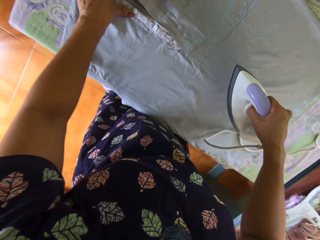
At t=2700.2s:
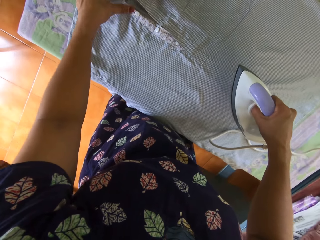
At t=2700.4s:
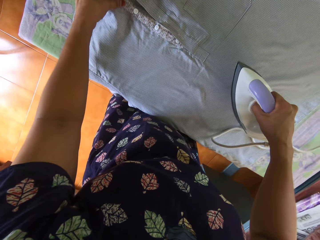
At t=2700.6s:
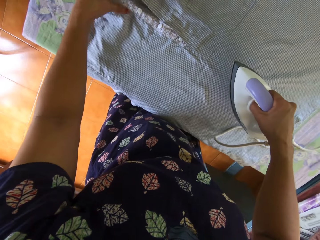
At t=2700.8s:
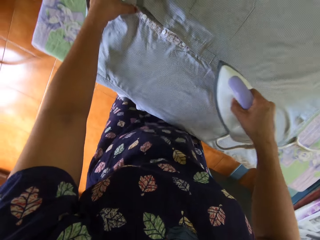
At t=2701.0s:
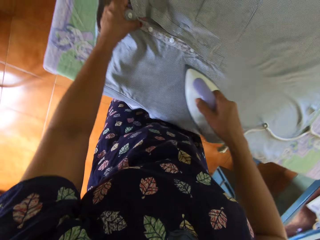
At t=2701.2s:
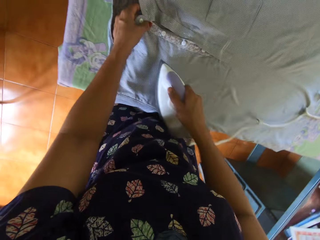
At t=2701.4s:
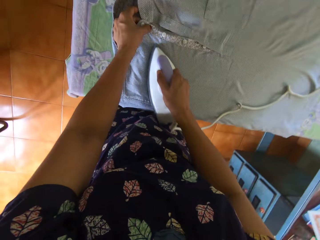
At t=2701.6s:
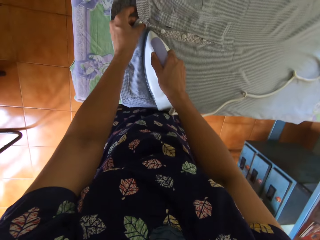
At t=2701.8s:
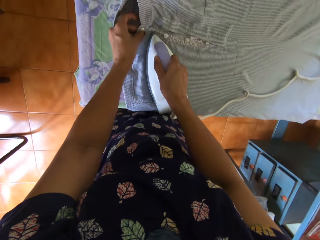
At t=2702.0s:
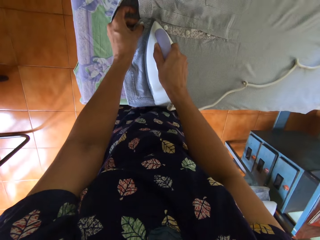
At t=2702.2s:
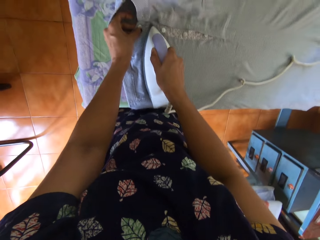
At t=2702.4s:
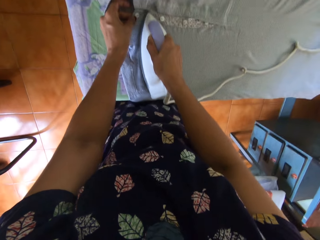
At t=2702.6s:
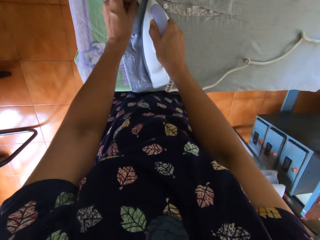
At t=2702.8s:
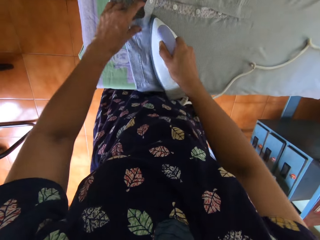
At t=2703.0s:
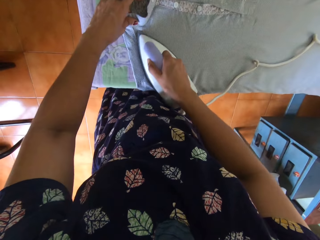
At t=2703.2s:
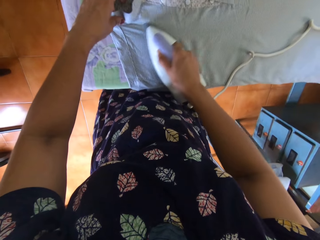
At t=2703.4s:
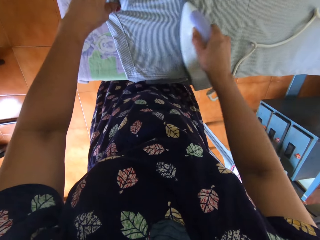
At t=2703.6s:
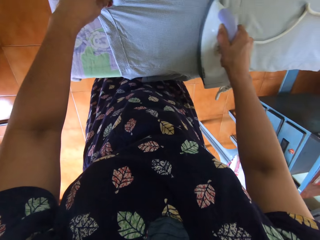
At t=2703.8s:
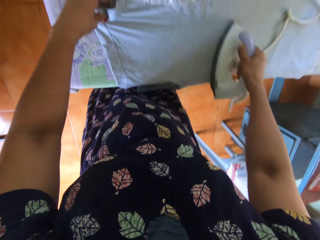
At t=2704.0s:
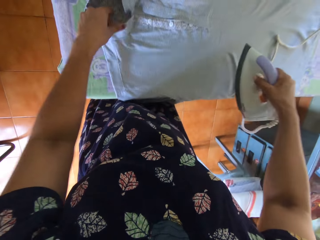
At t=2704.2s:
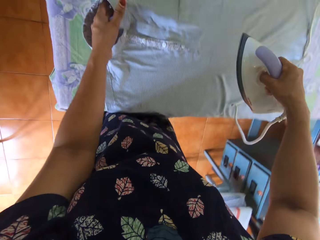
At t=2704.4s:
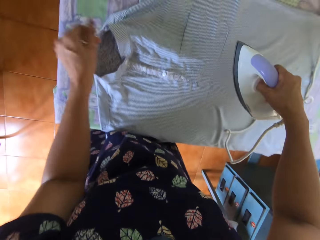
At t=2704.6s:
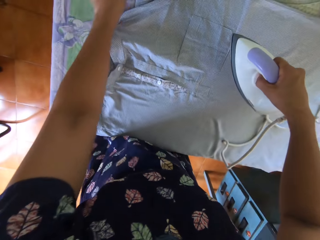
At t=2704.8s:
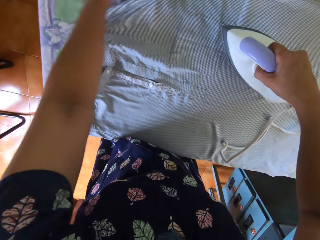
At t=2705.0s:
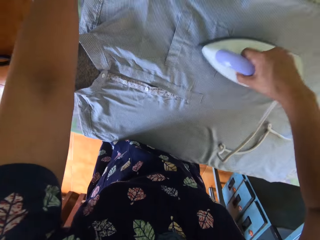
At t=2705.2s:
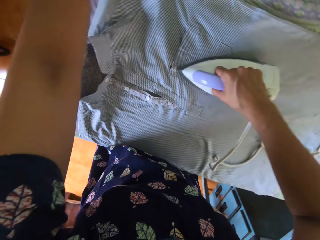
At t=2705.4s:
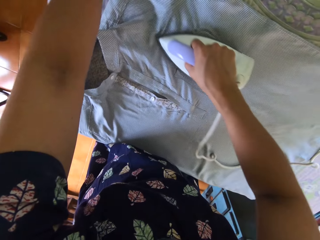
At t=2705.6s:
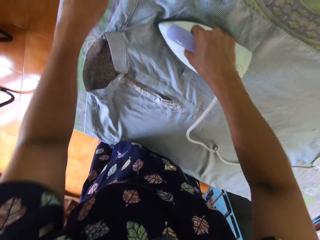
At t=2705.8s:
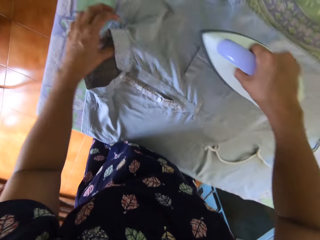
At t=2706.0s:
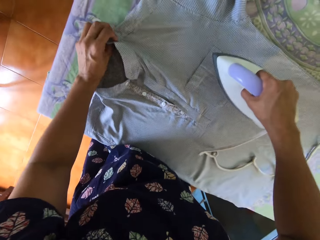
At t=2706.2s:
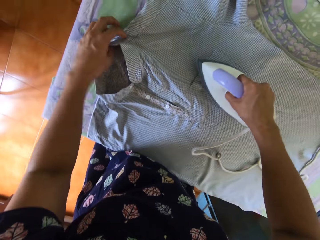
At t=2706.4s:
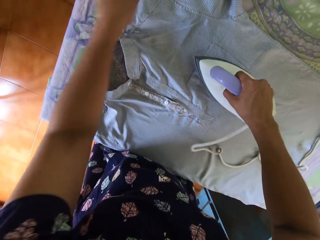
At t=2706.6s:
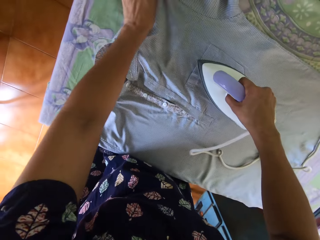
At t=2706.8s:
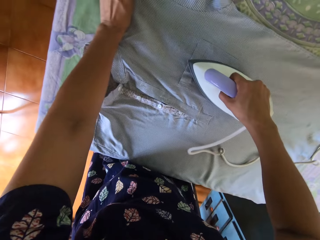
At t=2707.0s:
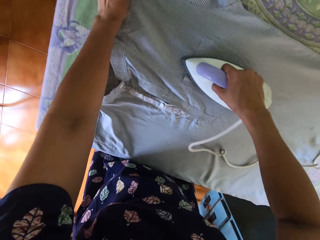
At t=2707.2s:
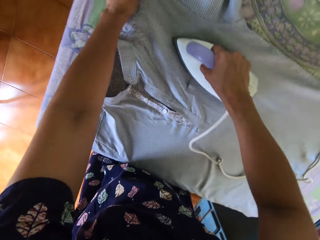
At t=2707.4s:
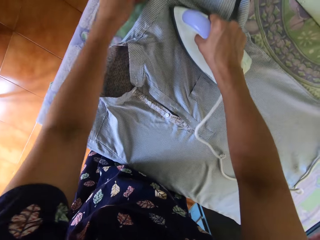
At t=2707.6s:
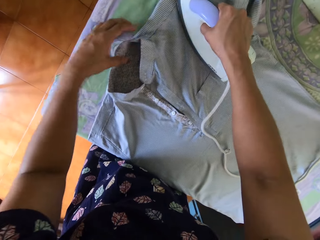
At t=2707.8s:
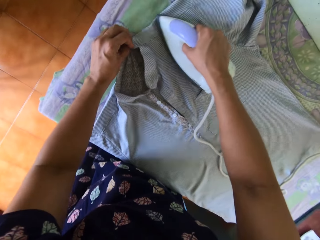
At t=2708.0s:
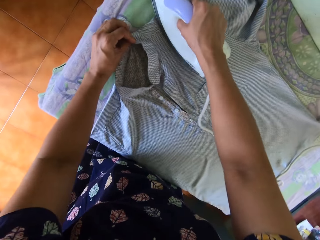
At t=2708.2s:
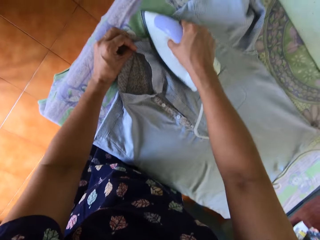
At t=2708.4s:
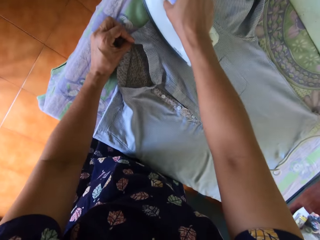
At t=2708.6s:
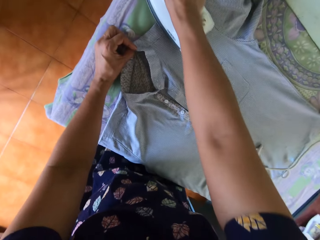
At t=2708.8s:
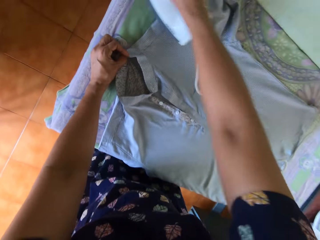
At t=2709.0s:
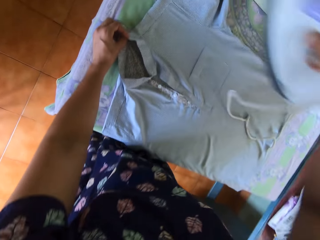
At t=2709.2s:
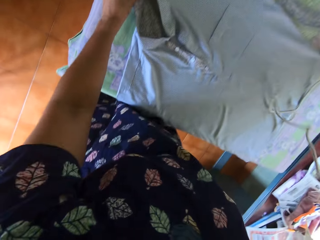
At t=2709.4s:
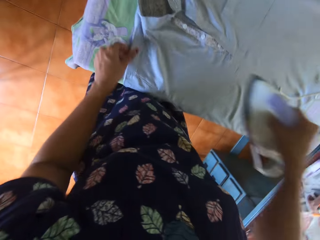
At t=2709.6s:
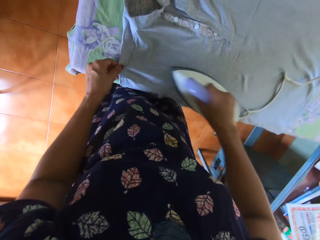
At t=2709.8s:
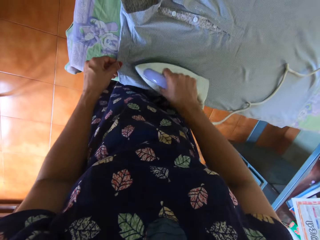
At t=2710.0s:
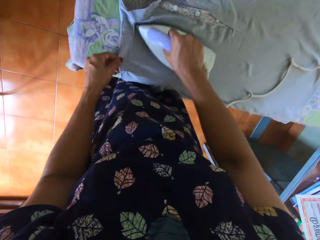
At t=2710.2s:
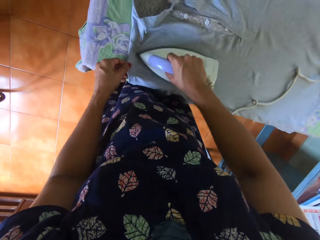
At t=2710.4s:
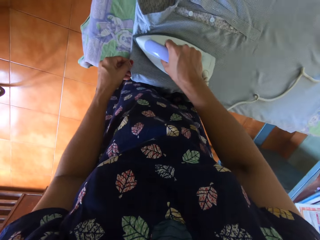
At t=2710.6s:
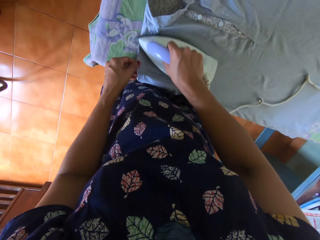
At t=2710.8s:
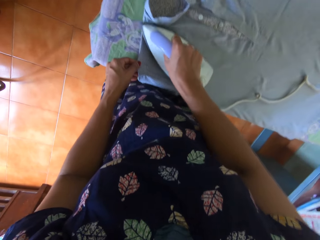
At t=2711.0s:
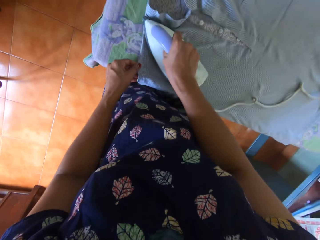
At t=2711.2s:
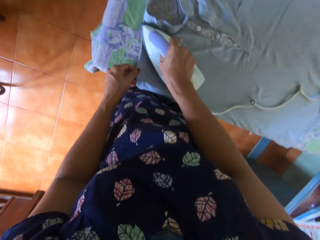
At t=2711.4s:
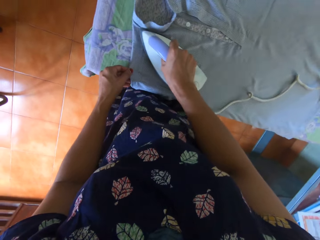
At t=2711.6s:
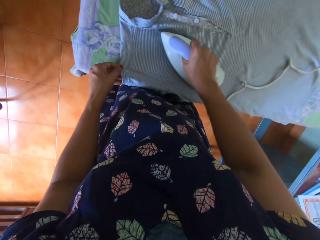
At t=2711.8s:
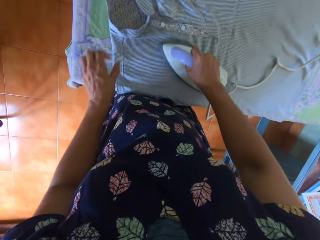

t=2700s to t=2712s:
The camera wearer stretches the t-shirt. They remove the wrinkles on the t-shirt with the iron box.

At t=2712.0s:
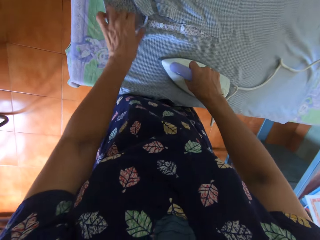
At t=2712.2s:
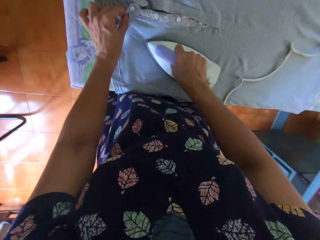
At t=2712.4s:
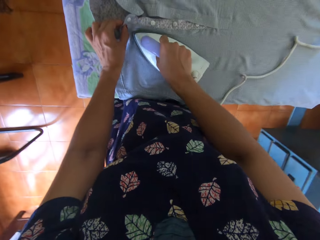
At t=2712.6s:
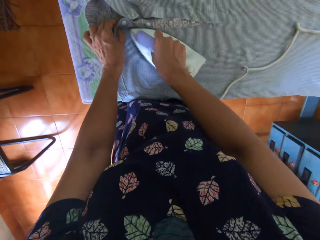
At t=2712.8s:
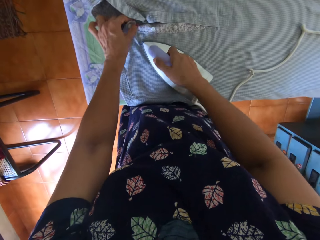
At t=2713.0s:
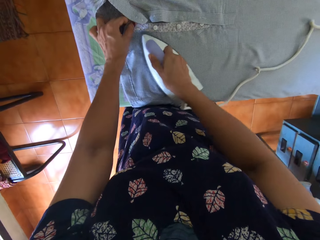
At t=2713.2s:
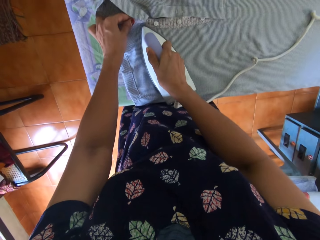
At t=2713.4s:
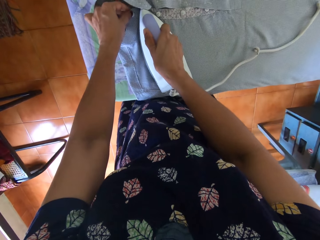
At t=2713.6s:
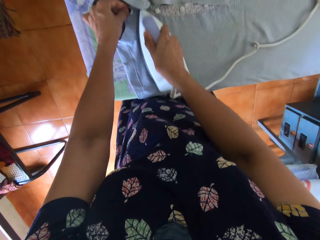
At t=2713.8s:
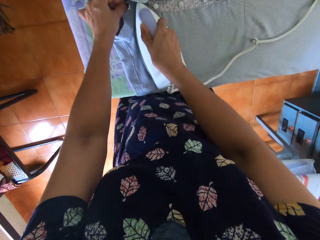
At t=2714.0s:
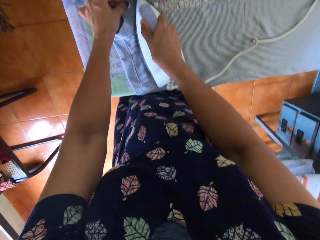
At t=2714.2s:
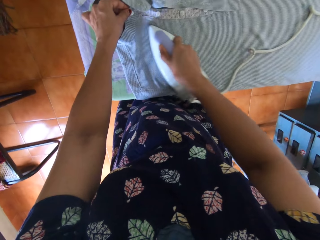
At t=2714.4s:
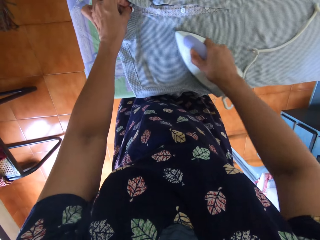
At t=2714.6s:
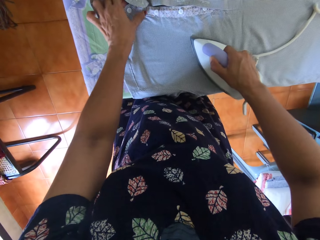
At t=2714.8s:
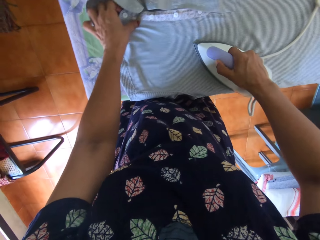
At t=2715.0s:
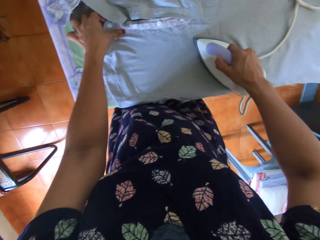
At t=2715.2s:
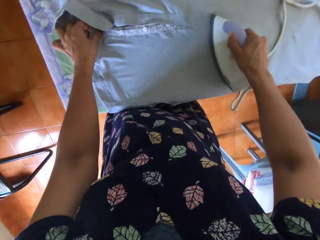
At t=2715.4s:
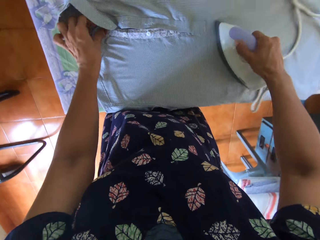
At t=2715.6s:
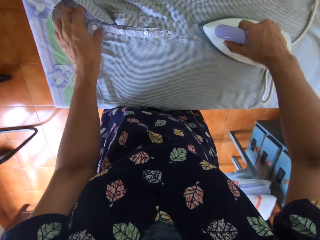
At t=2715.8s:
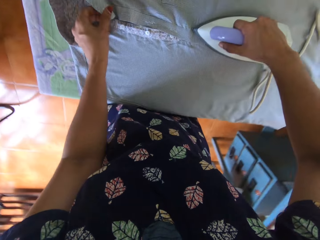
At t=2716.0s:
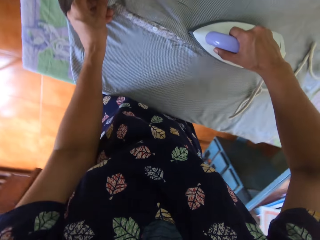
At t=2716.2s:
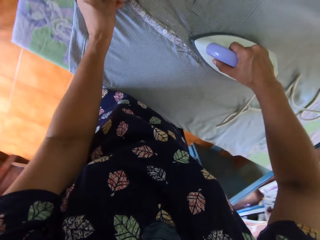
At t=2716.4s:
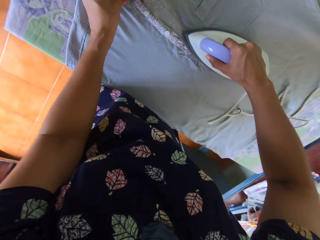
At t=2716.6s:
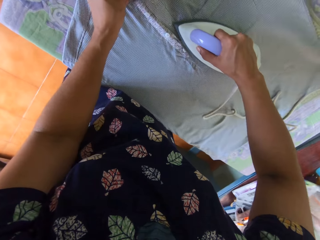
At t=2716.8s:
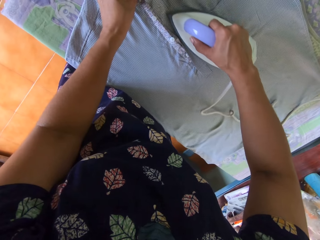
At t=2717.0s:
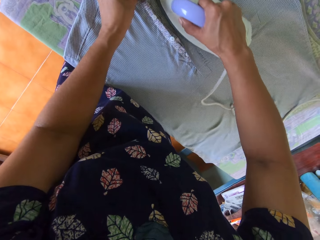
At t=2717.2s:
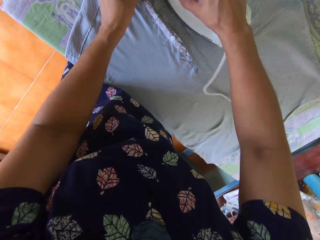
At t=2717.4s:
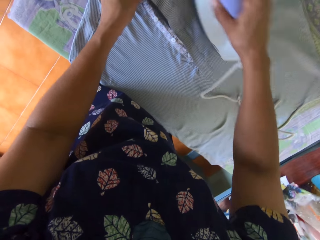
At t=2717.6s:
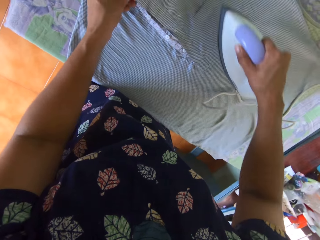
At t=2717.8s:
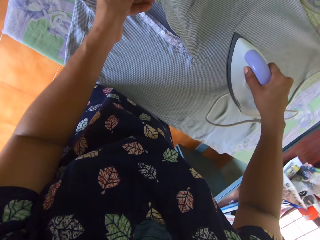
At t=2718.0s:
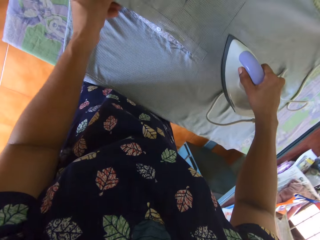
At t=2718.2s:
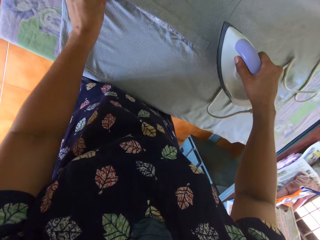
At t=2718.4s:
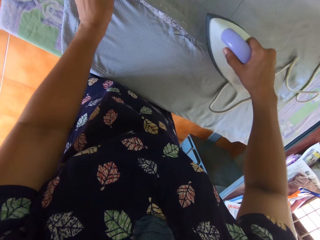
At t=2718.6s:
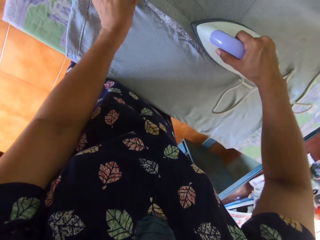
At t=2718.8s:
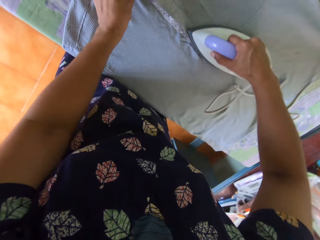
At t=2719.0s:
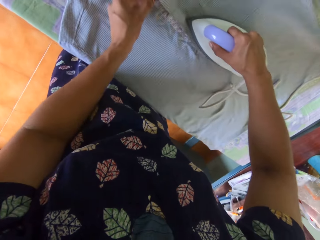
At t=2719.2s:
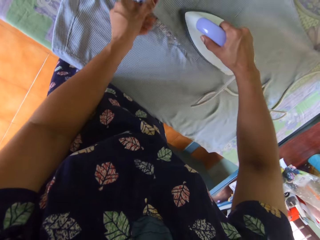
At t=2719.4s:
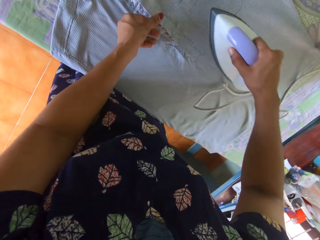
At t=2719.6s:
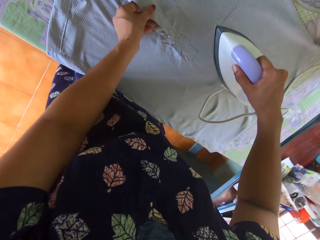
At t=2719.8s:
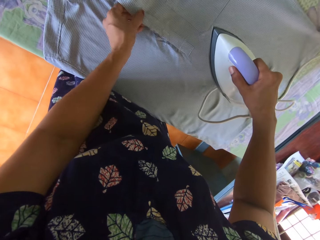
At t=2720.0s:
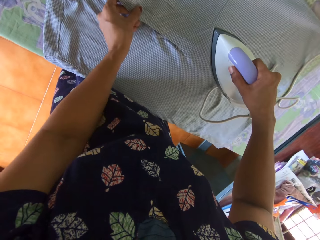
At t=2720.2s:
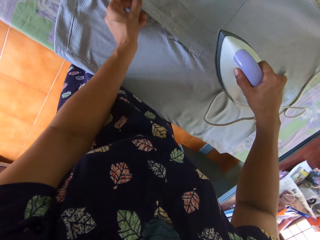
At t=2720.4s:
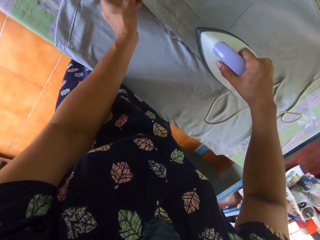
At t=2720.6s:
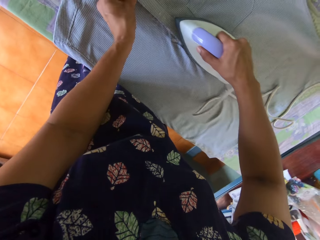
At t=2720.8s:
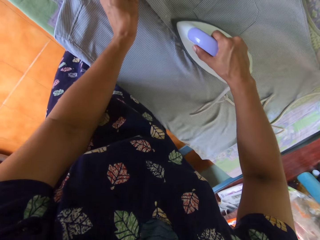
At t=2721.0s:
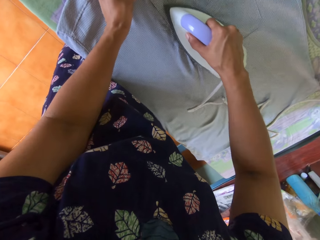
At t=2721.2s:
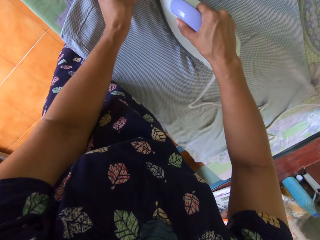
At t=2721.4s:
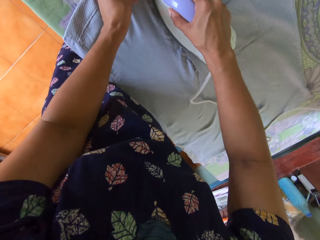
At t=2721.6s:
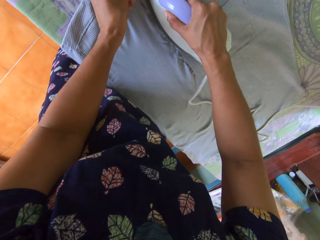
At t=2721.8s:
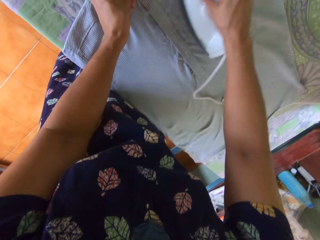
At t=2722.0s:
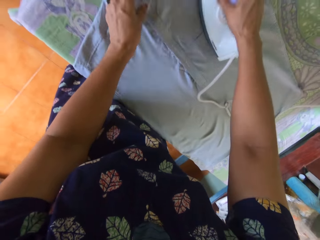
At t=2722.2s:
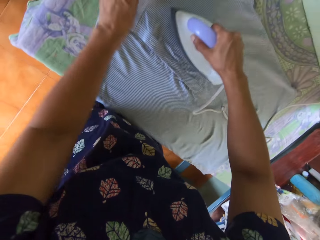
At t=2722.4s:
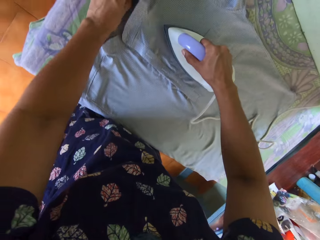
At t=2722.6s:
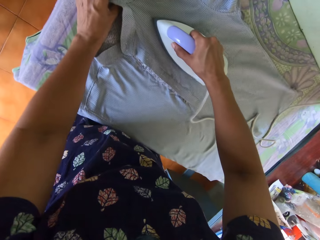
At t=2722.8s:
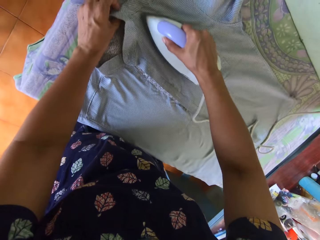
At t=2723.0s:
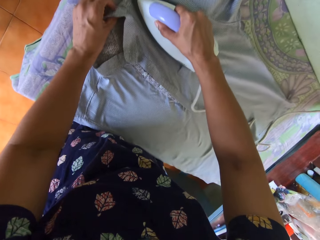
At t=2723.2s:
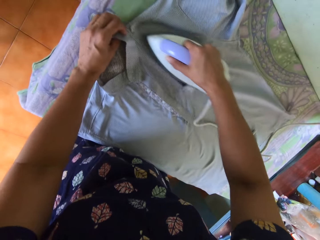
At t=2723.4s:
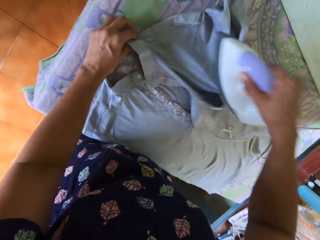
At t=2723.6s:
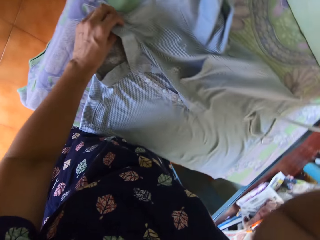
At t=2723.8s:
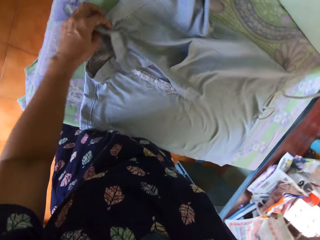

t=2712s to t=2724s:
The camera wearer straightens the shirt. They iron the shirt.
